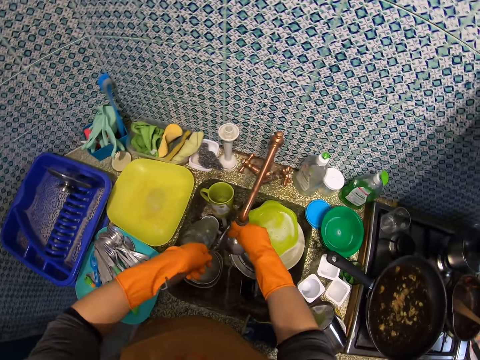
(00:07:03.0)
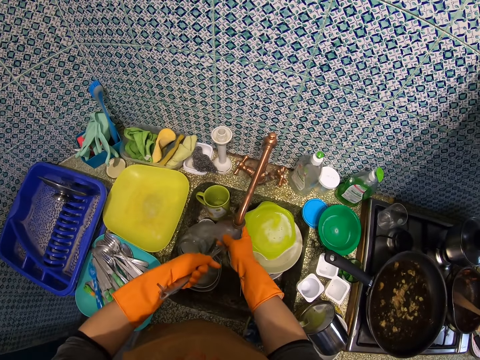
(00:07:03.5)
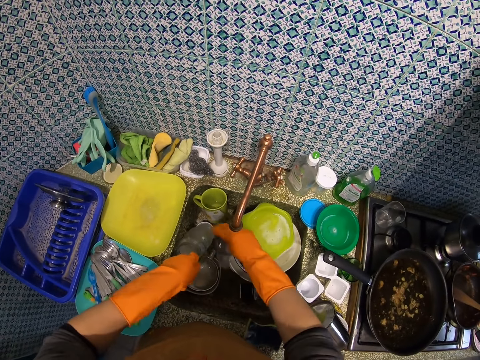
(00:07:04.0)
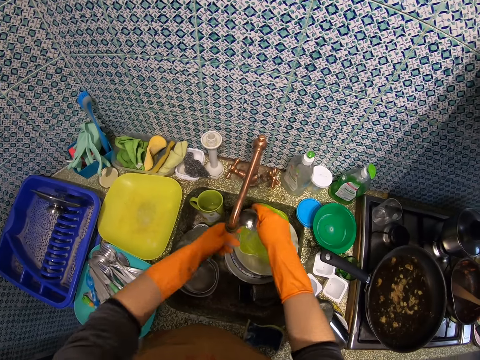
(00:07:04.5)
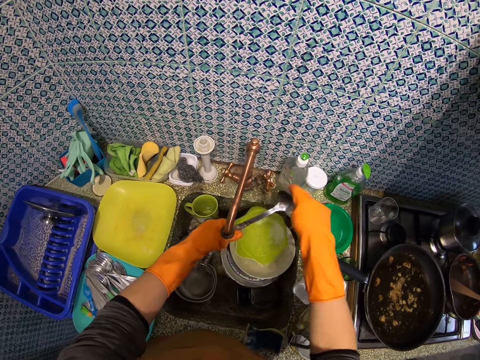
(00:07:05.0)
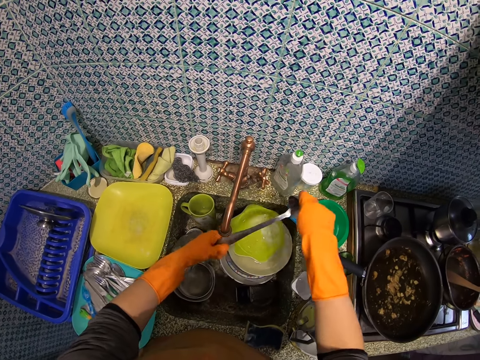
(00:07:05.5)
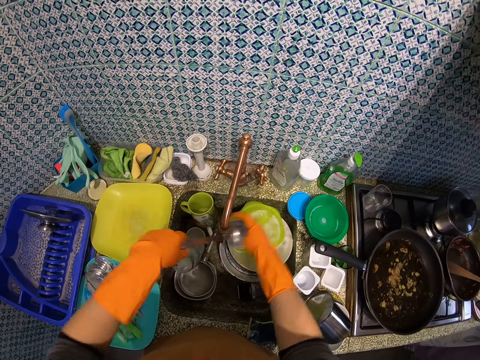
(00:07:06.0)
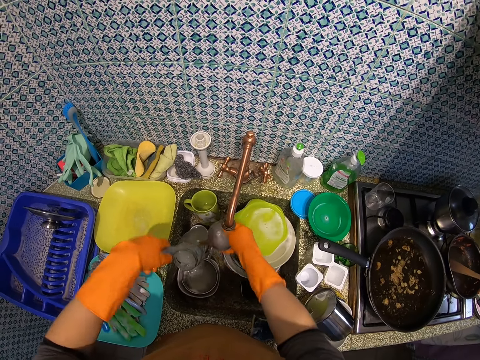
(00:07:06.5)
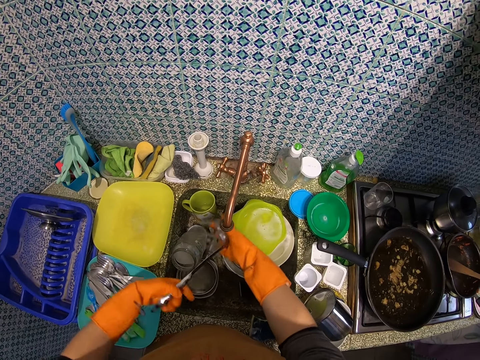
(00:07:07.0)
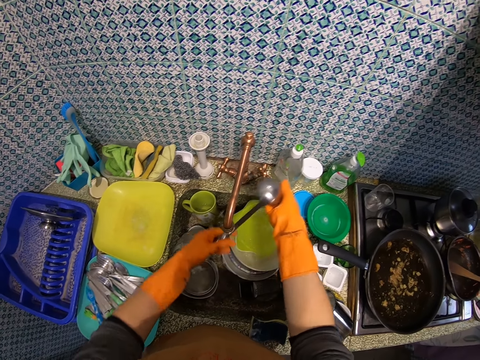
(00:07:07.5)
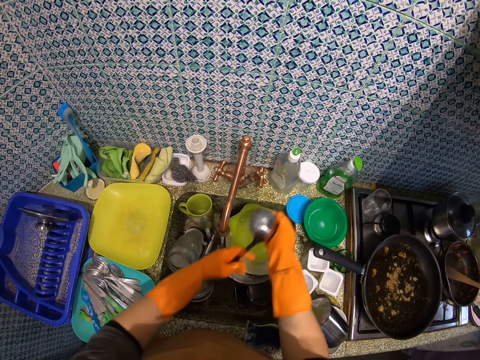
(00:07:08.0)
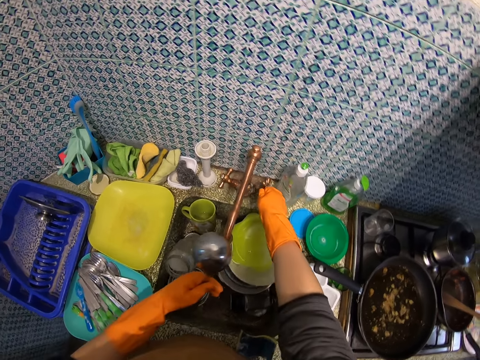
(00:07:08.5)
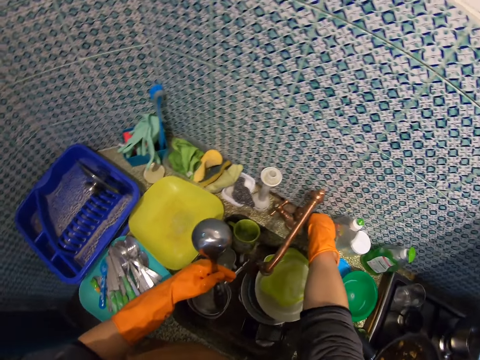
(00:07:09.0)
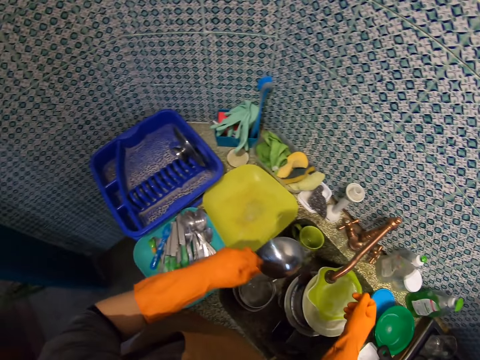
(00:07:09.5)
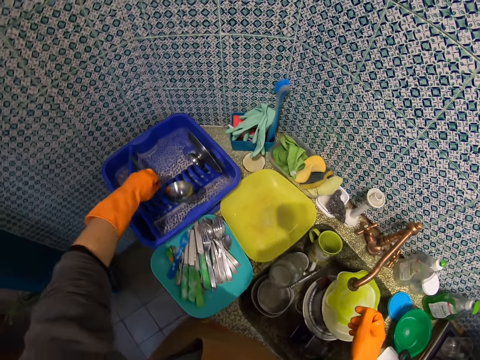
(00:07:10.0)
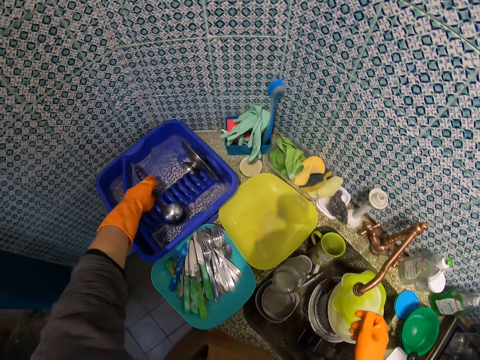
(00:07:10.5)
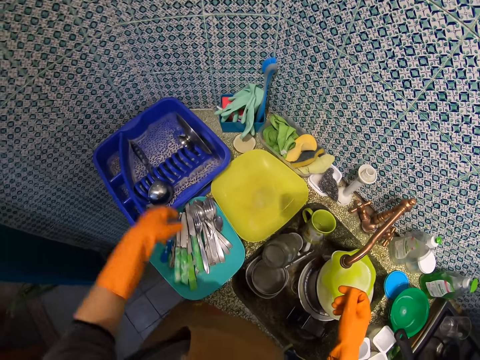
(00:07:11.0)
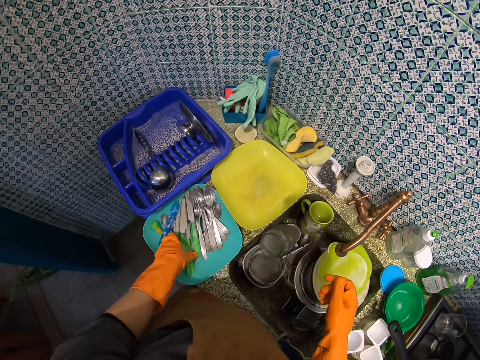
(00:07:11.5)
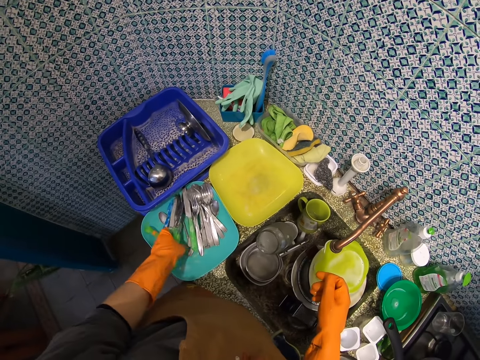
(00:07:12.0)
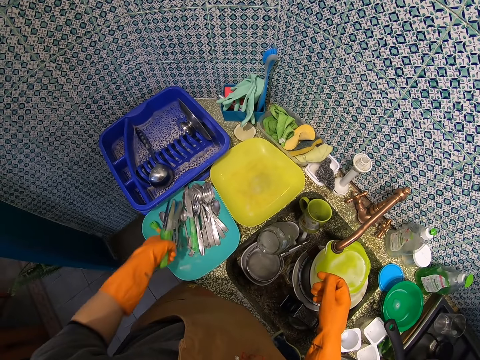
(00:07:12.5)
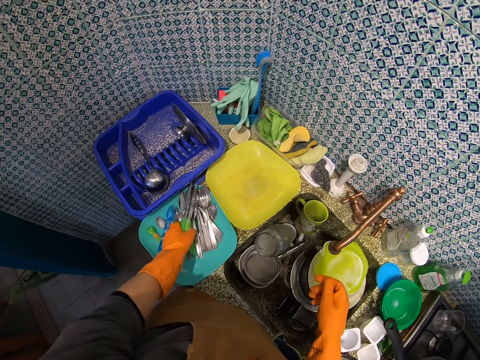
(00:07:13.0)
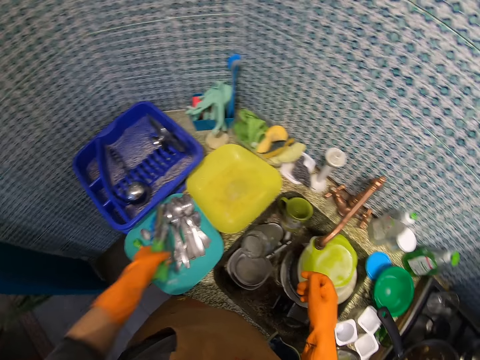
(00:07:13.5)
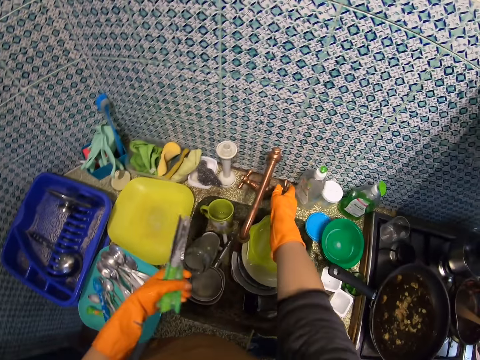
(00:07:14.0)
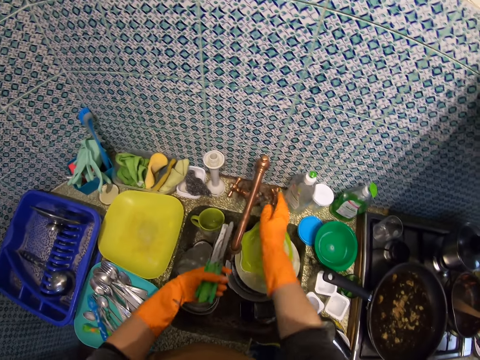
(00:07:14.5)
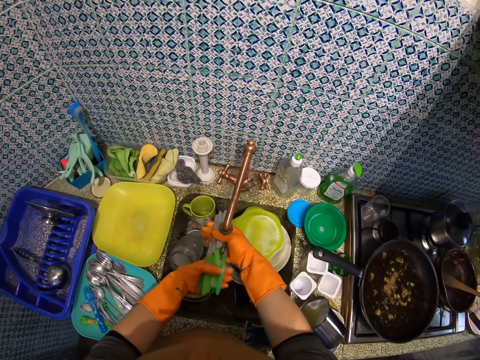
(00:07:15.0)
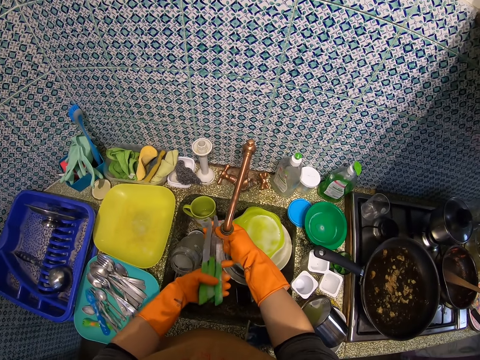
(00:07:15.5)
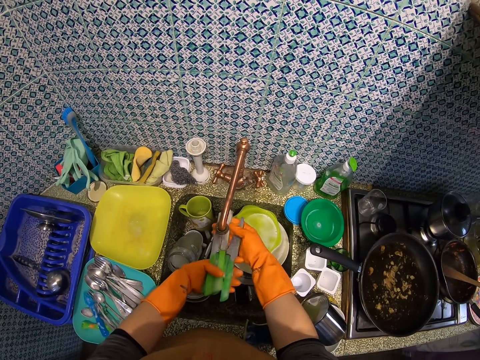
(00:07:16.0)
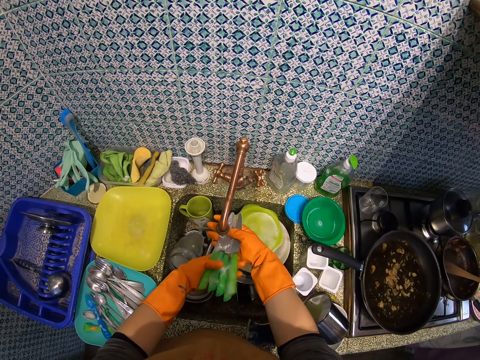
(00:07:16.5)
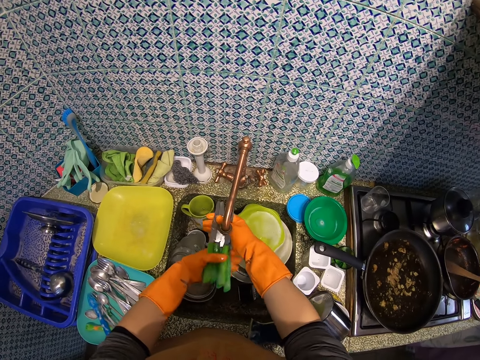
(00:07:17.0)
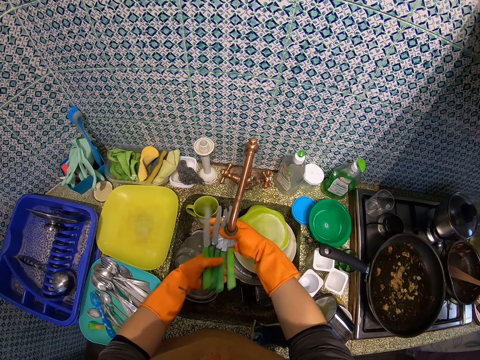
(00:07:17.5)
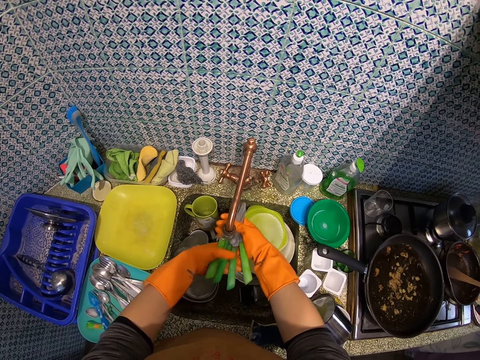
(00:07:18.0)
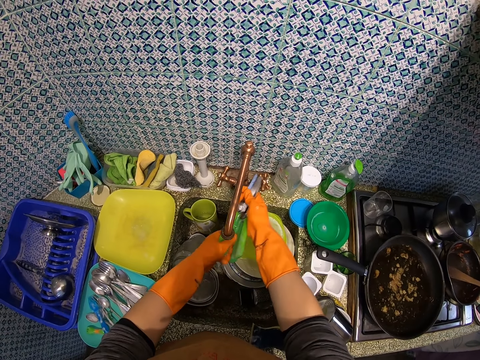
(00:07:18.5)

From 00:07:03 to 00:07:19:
The camera wearer rinses the serving spoon in her left hand with the water from the tap. She closes the tap with her right hand. She places the serving spoon in her left hand on the plate rack. She picks silverware from the plate on the kitchen sink with her left hand. She opens the tap with her right hand. She rinses the silverware, some butter knives, with the water from the tap.

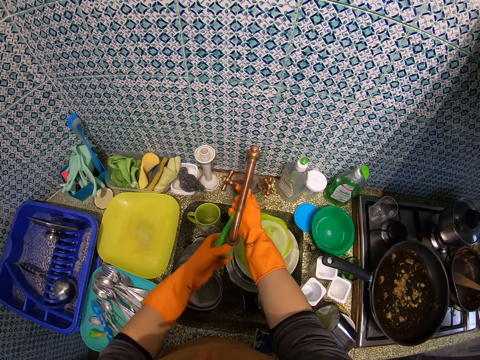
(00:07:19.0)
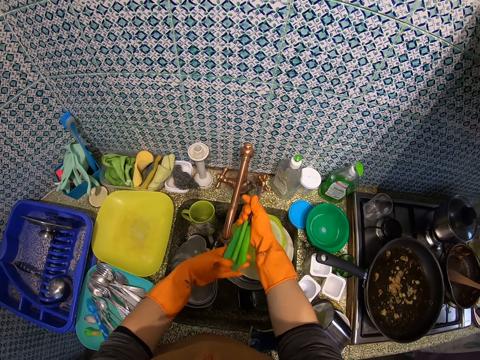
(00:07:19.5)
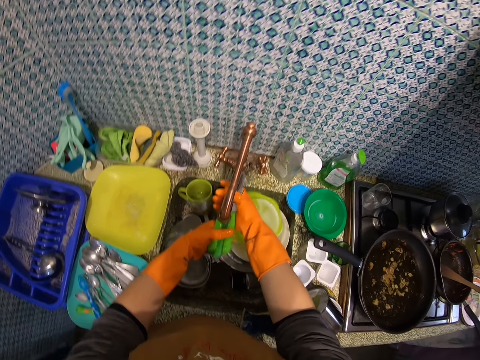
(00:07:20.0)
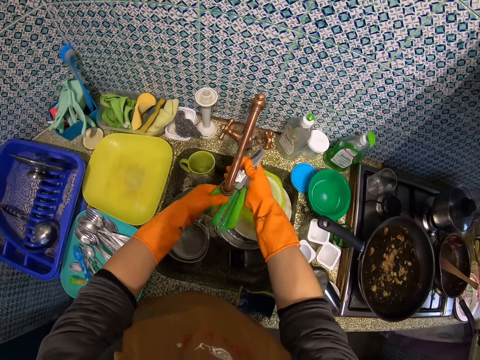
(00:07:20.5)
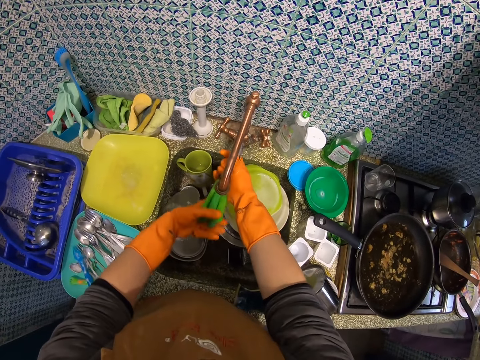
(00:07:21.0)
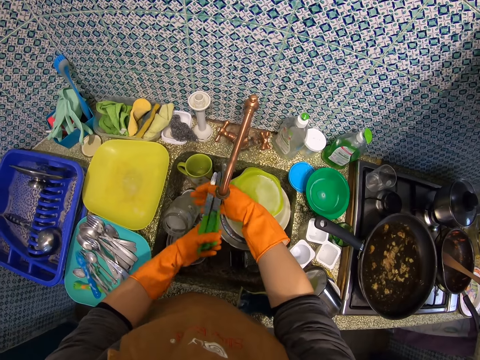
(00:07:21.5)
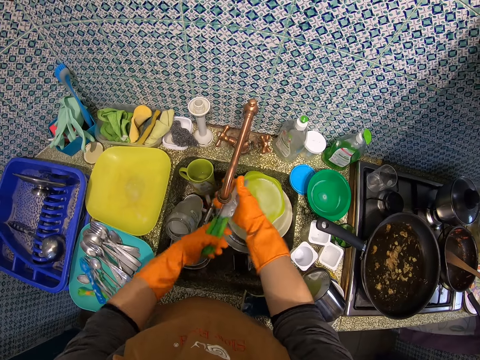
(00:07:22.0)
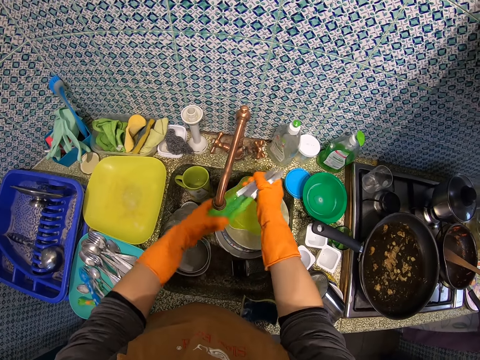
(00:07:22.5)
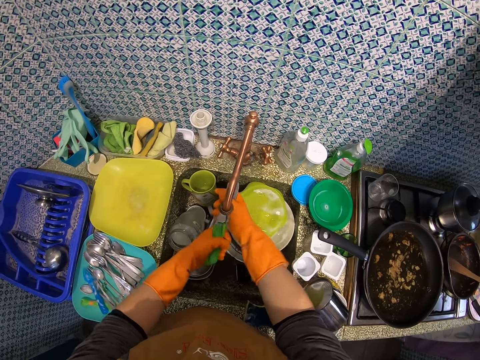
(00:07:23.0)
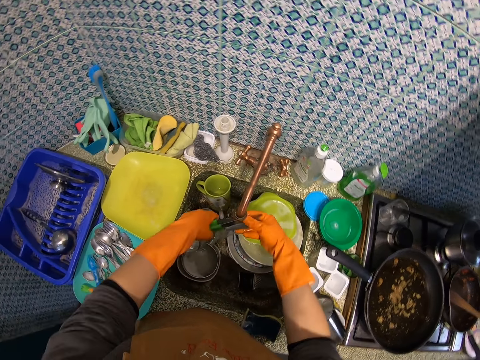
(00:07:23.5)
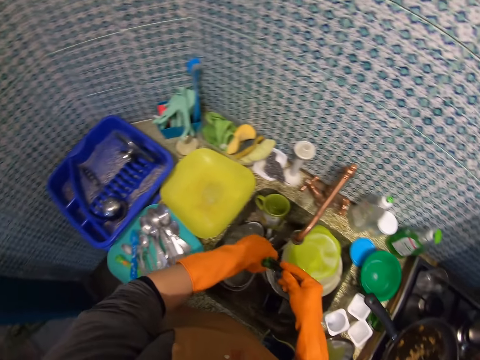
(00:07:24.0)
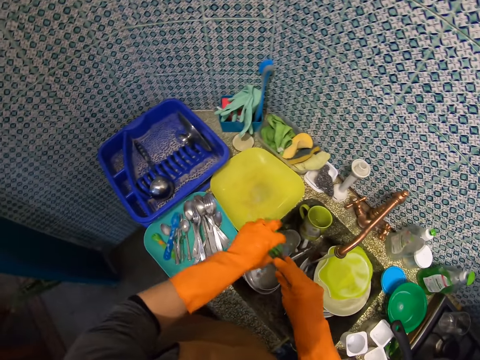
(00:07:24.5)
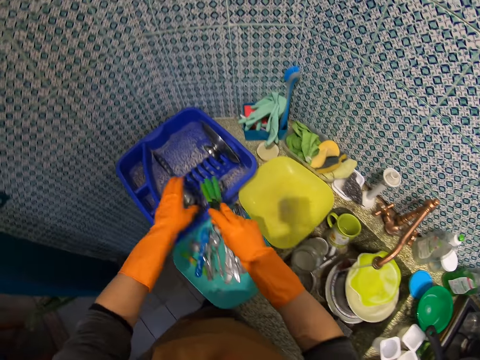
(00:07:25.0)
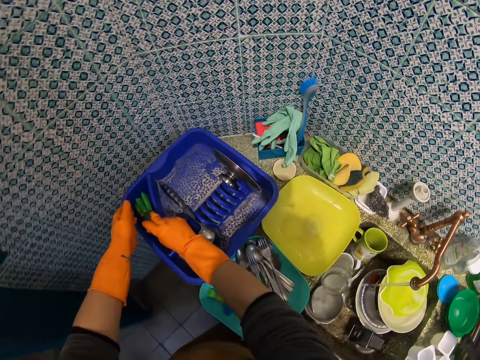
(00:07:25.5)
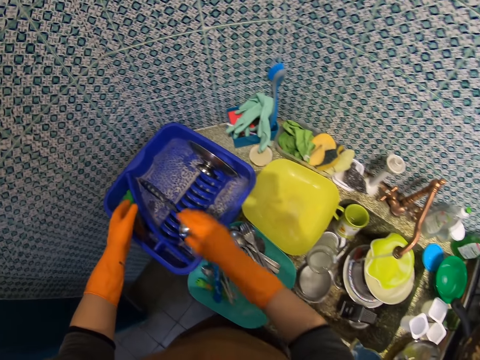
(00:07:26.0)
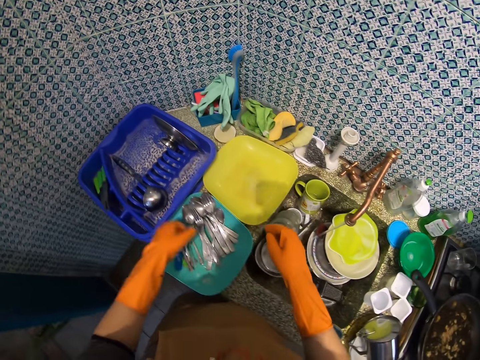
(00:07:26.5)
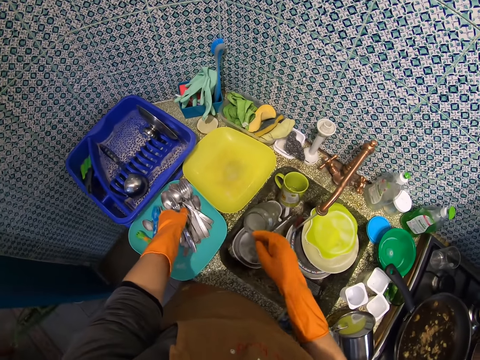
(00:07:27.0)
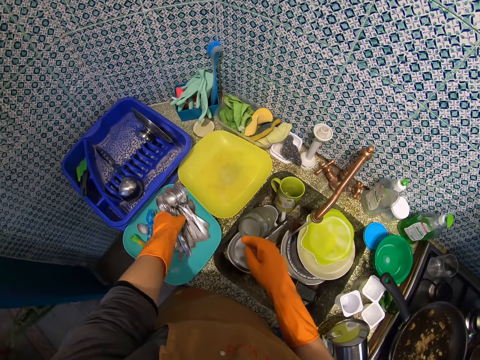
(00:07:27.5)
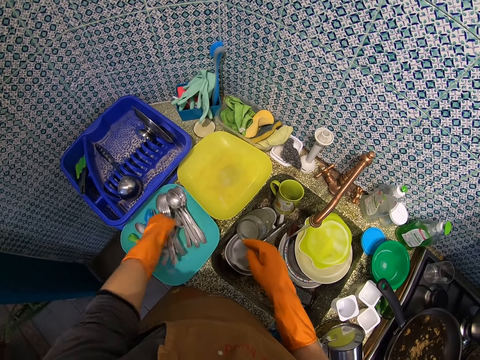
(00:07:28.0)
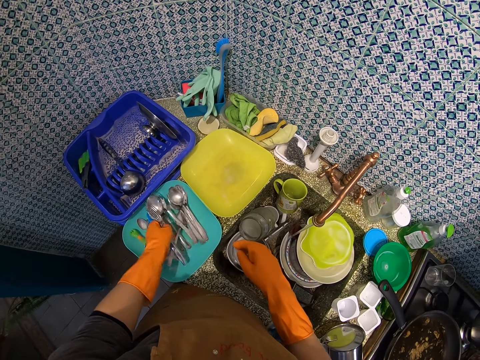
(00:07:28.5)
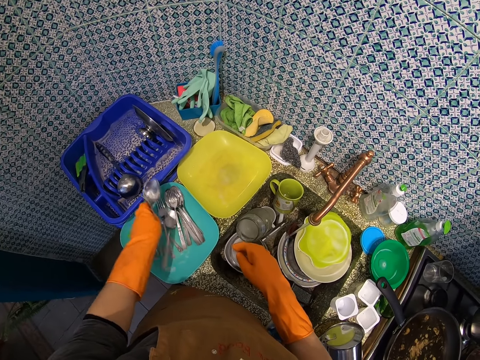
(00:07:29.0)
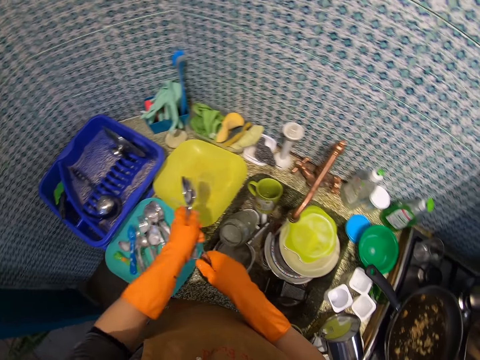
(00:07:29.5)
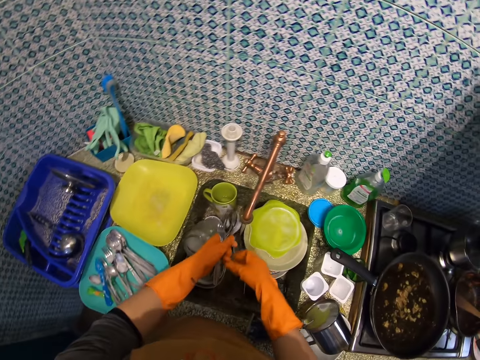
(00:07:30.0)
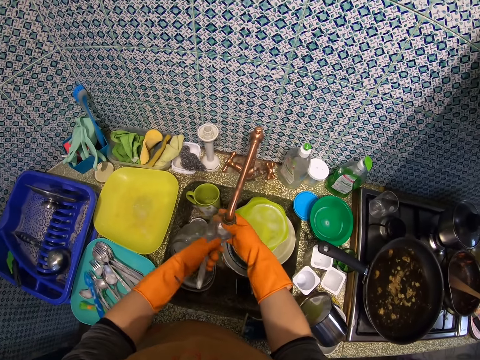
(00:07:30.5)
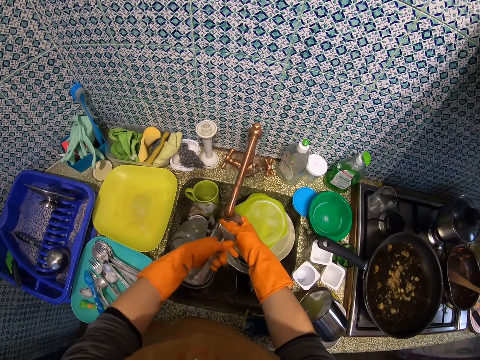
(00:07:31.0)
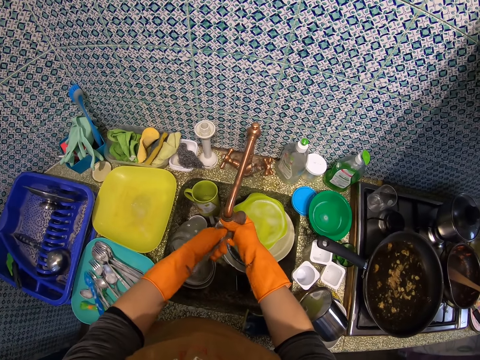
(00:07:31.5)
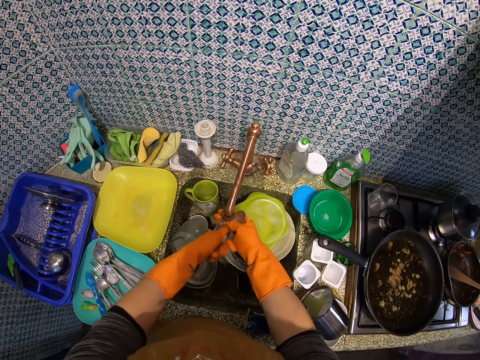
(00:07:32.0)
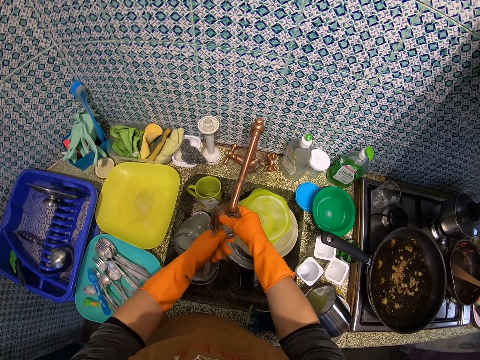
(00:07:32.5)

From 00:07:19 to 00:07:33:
The camera wearer drops the silverware, the butter knives, on the plate rack with her right hand. She picks silverware, spoons, from the plate on the kitchen sink with her left hand. She rinses the silverware with the water from the tap.
